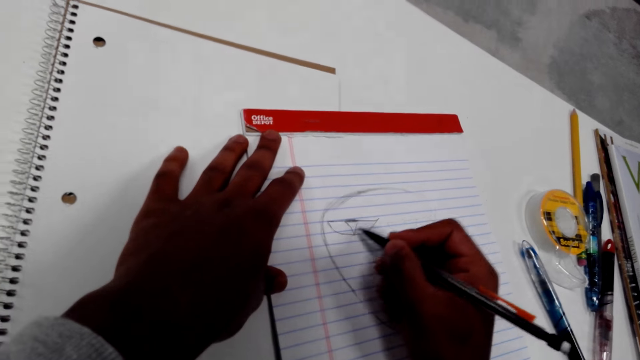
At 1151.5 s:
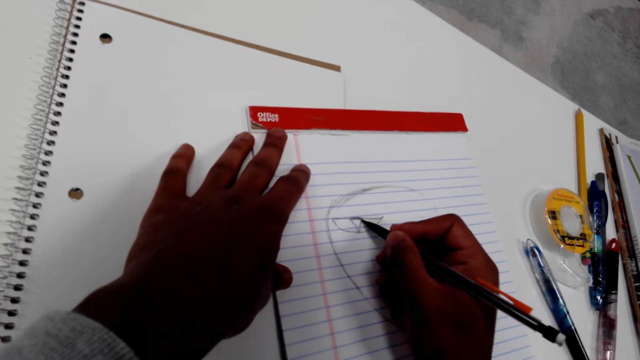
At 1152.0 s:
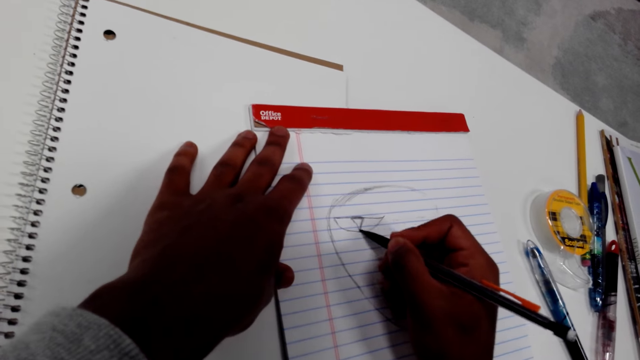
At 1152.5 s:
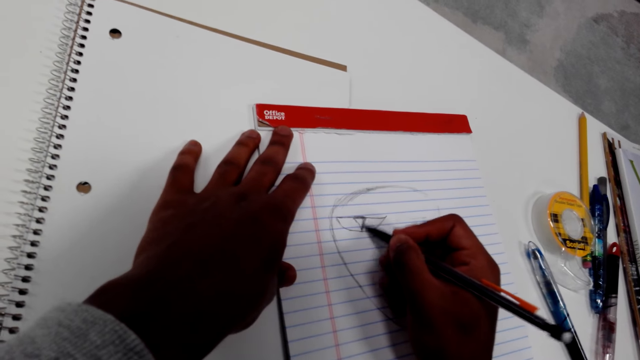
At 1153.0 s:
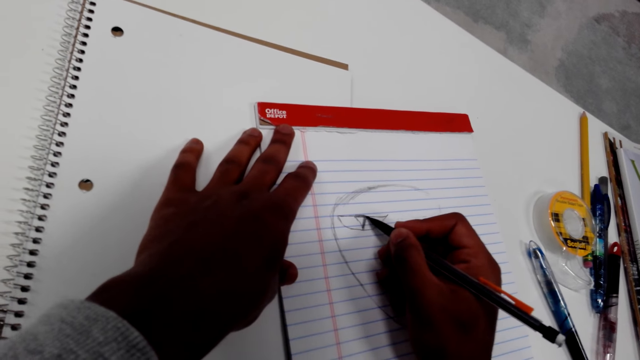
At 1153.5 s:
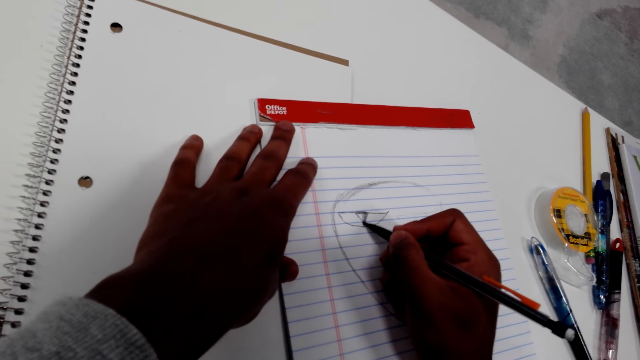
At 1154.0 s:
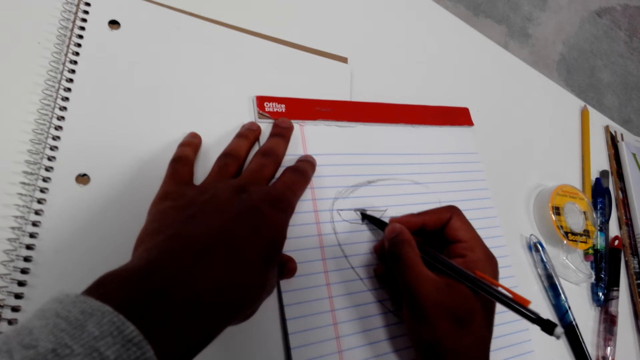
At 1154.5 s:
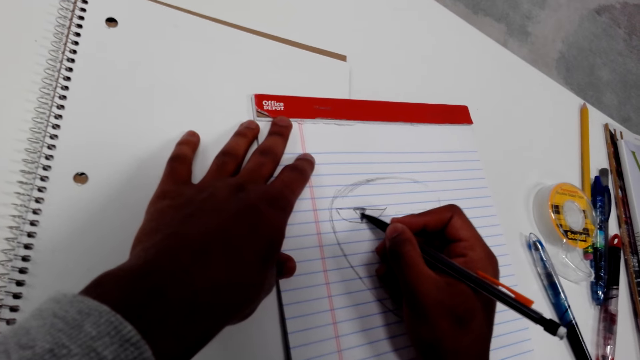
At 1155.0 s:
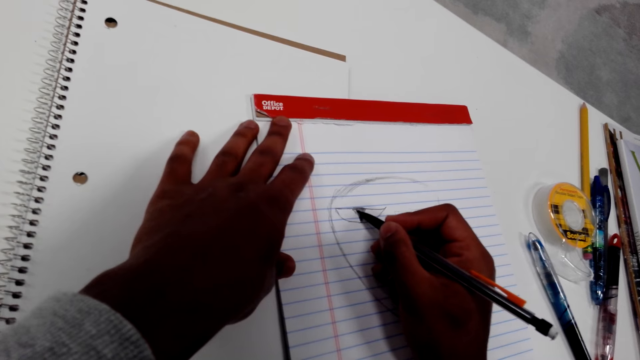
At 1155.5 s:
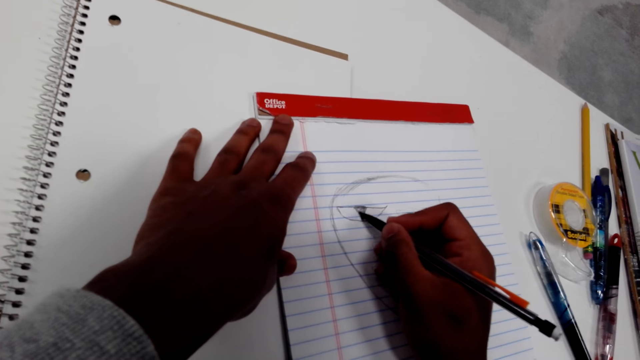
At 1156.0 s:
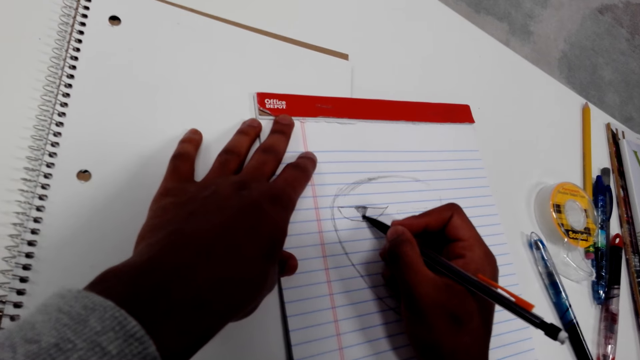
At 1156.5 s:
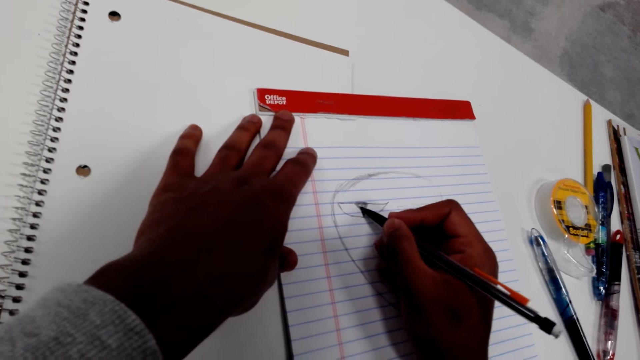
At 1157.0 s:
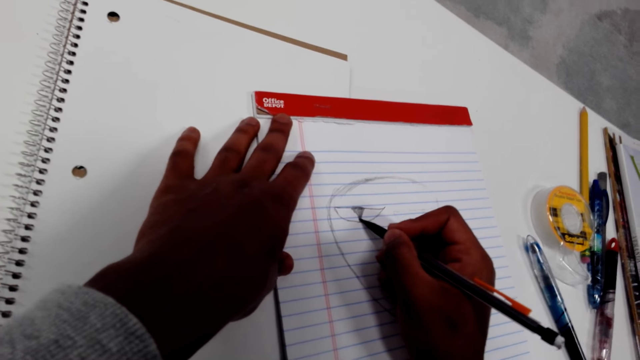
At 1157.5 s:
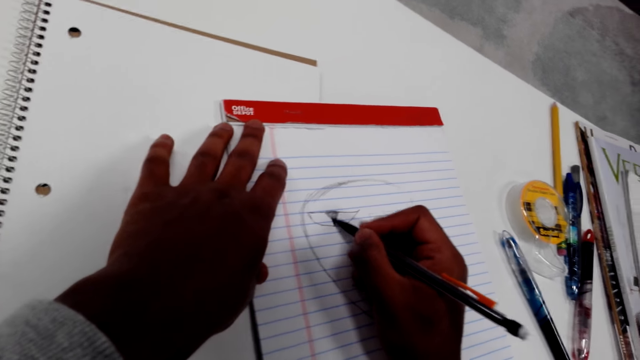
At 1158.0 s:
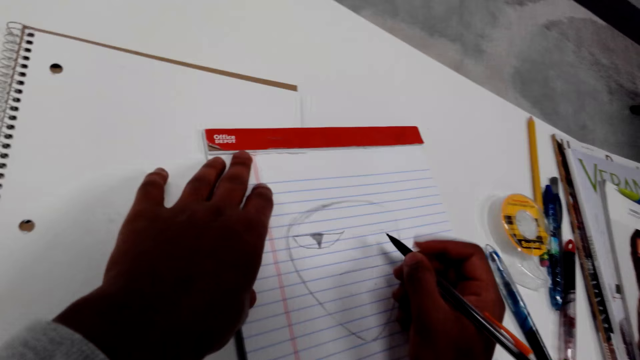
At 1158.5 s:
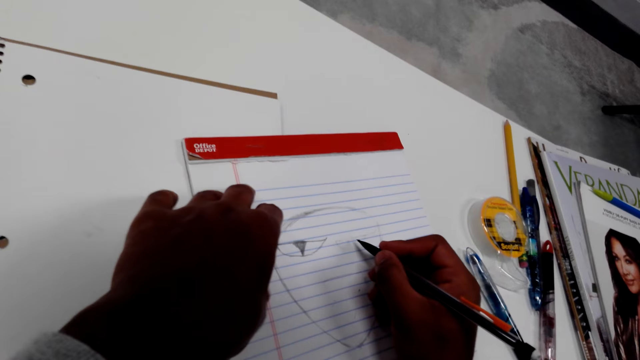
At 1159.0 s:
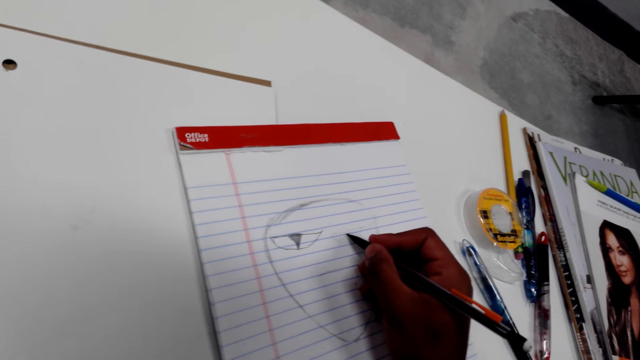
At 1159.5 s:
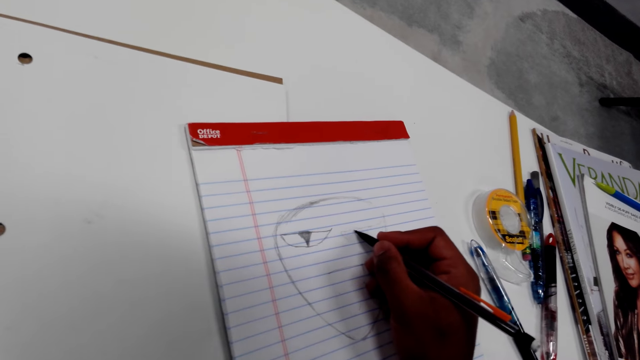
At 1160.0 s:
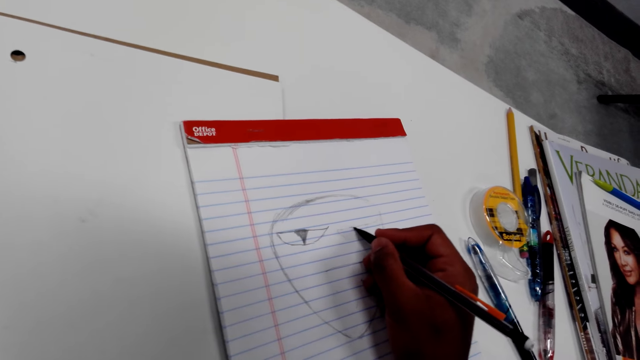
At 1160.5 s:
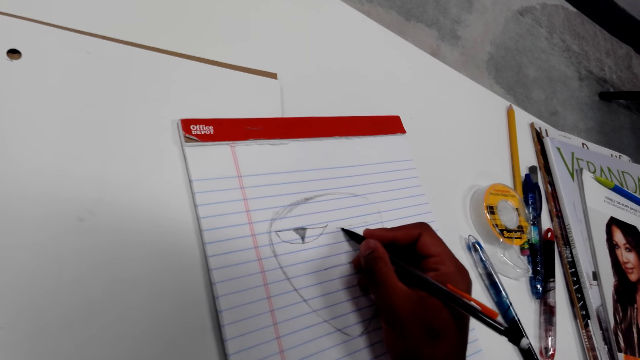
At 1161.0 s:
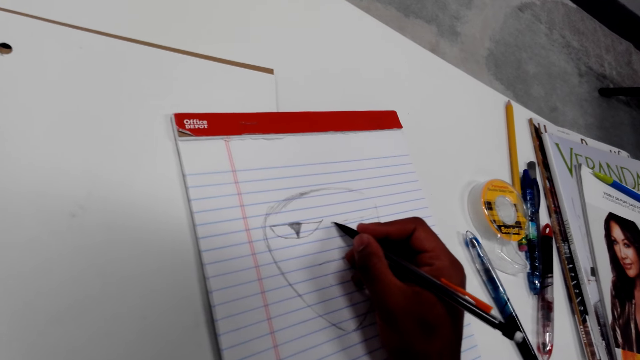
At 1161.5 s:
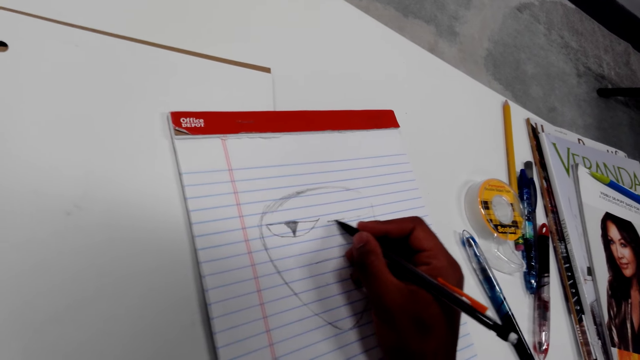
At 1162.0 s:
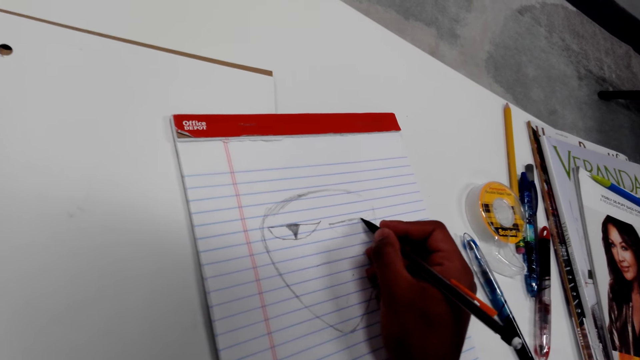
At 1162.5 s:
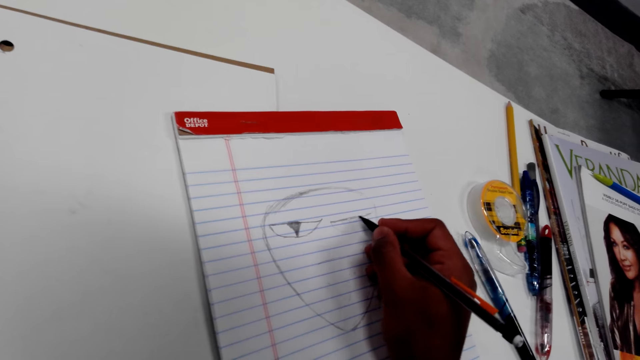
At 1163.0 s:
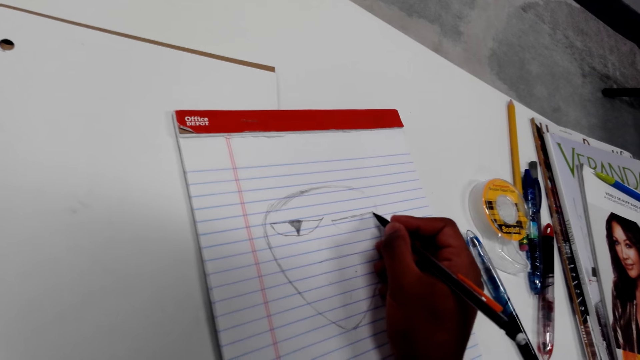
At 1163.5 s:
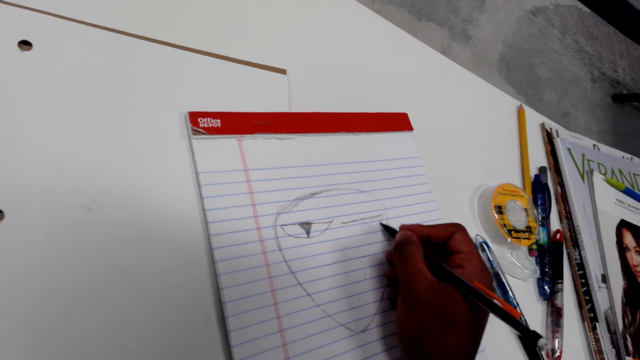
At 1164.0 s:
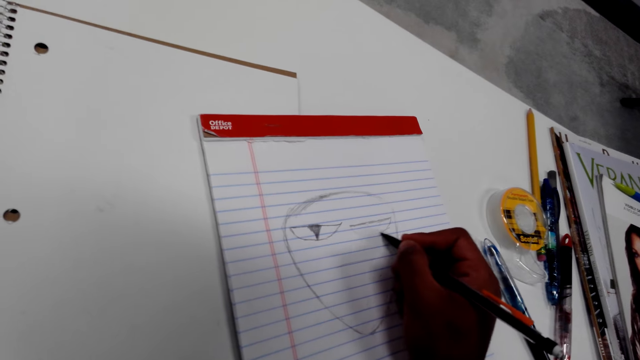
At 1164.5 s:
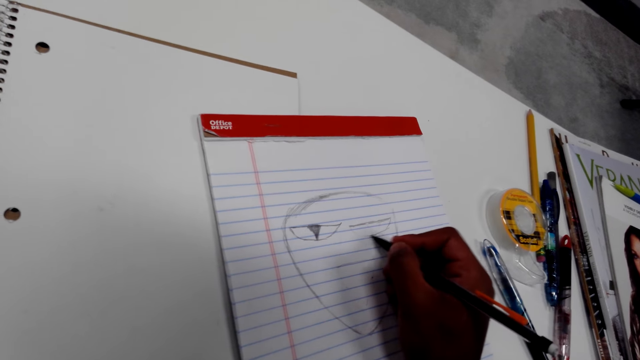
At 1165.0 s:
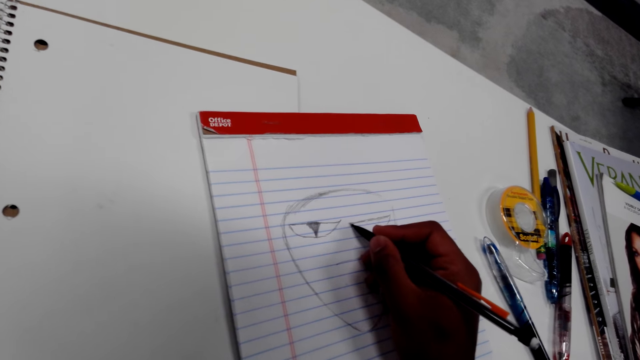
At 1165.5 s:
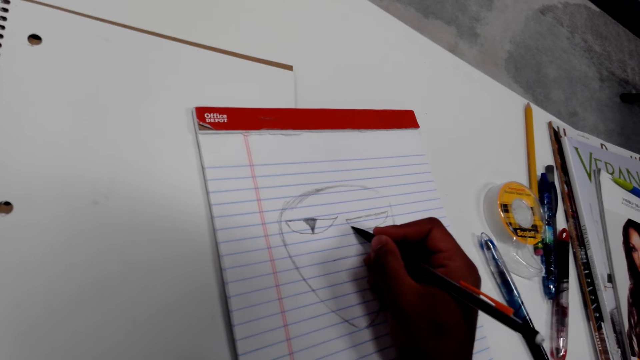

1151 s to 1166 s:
The camera wearer draws on the paper. They remove their left hand from the gas. They draw on the paper.

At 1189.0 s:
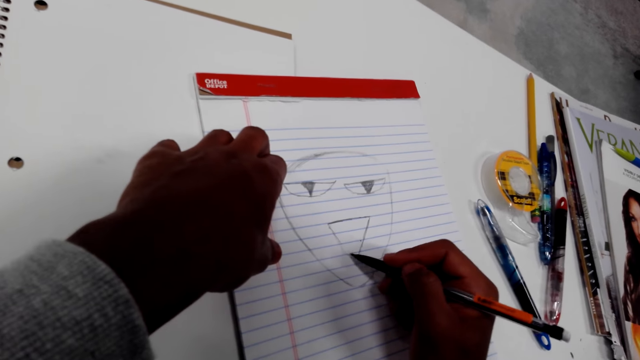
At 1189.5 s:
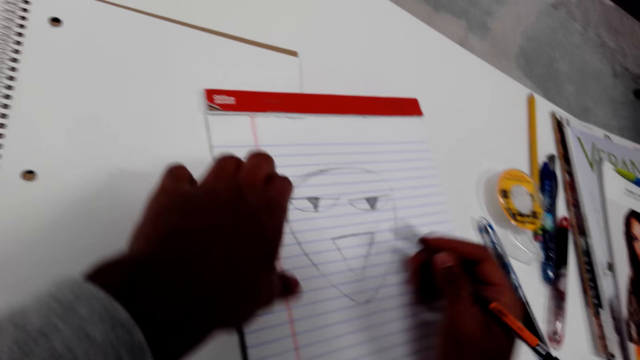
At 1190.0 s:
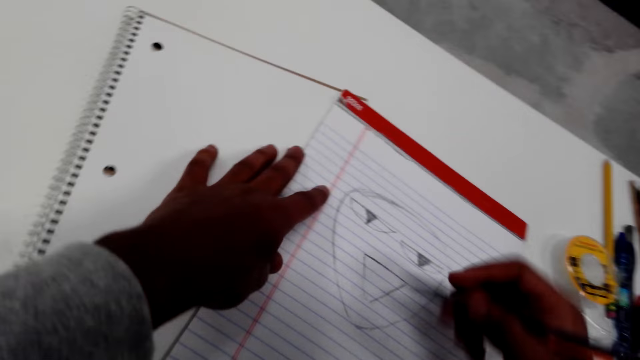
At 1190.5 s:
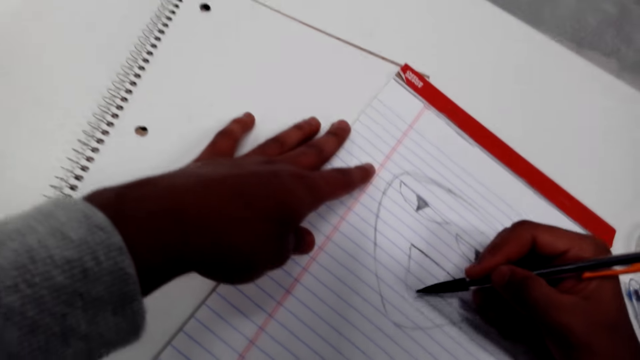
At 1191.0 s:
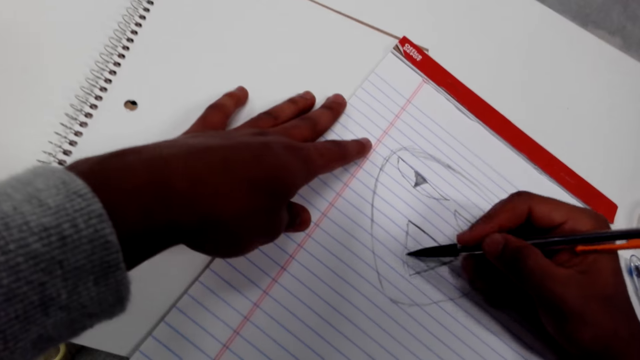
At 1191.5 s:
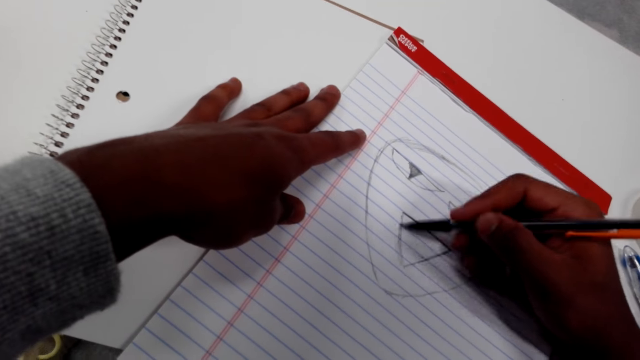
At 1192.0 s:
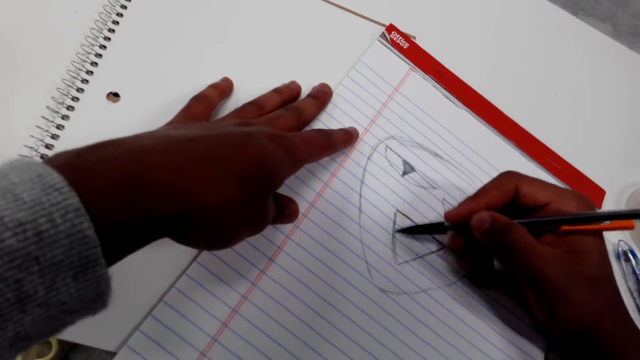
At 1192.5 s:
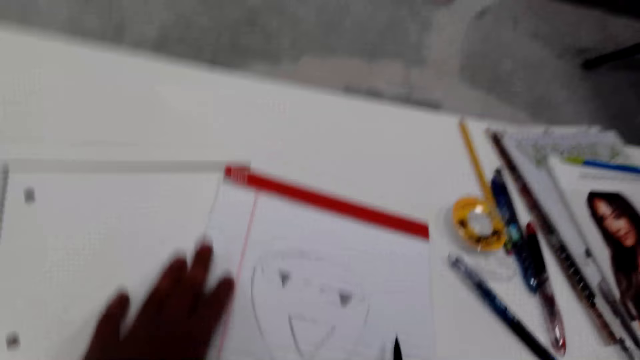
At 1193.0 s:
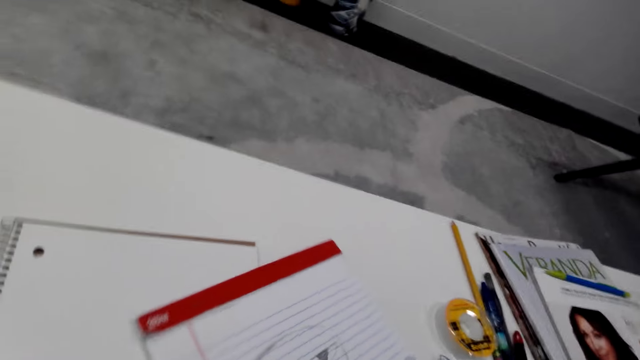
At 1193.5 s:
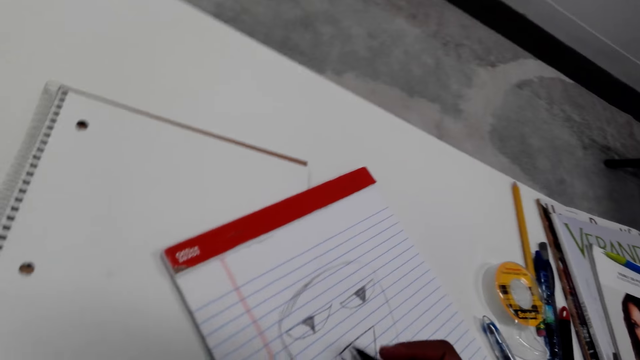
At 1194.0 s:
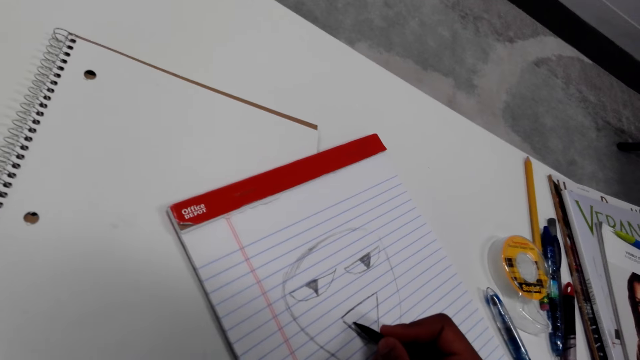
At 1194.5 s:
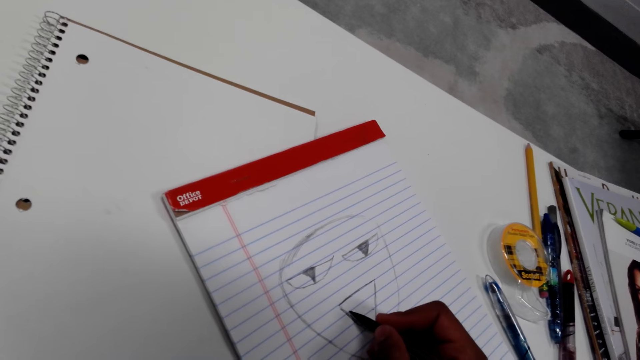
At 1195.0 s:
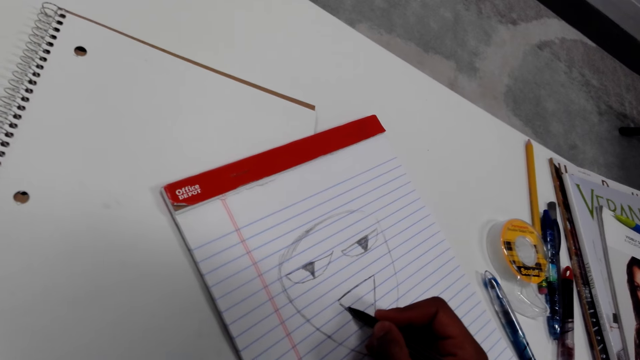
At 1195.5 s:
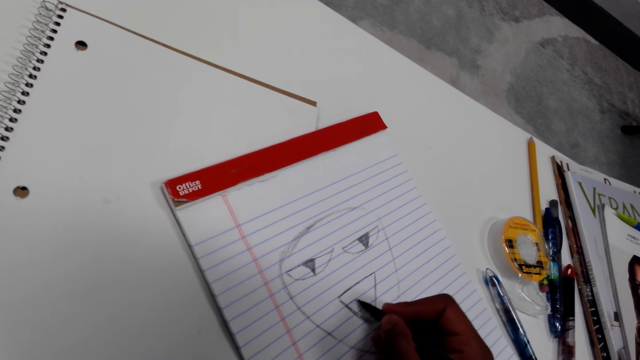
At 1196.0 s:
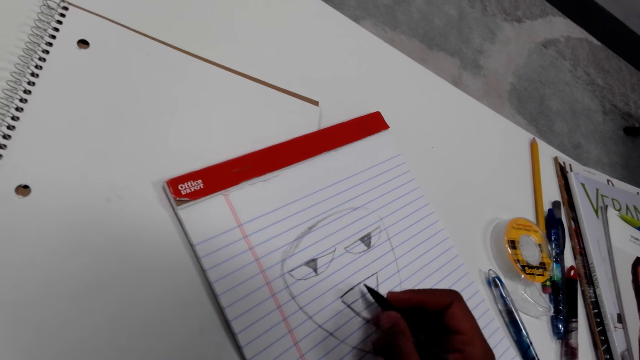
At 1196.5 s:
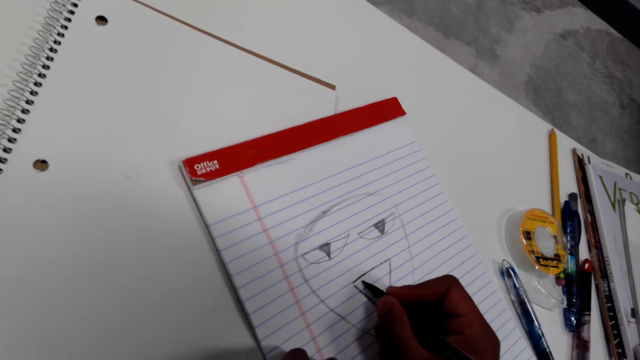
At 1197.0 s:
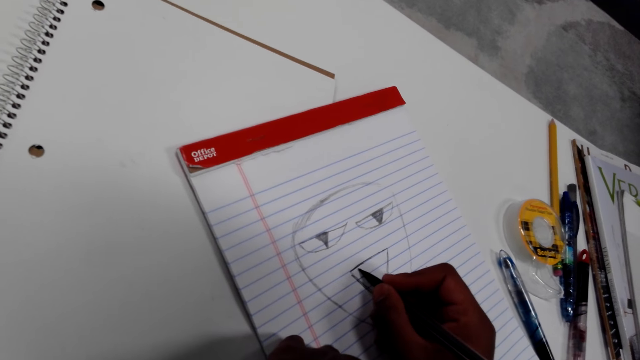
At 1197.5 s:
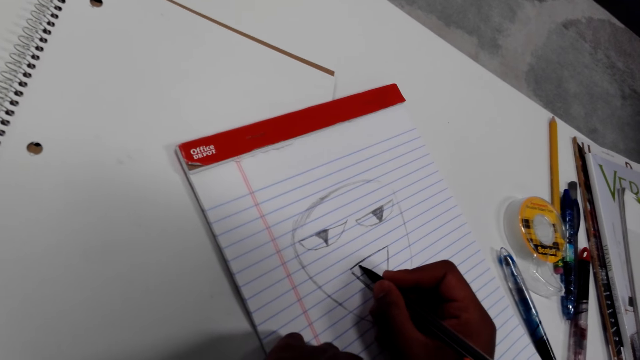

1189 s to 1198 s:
The camera wearer turns the paper. They draw on the paper. They turn the paper. They turn the paper again. They draw on the paper.
